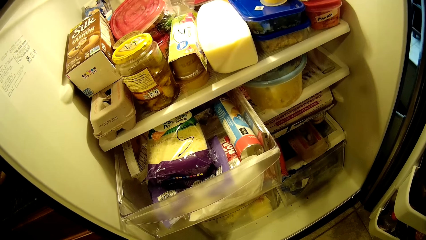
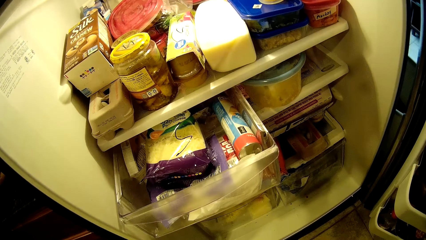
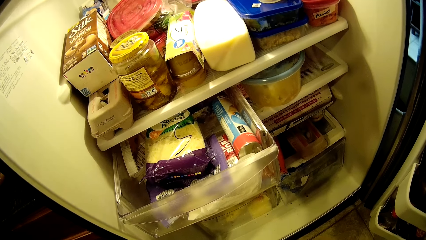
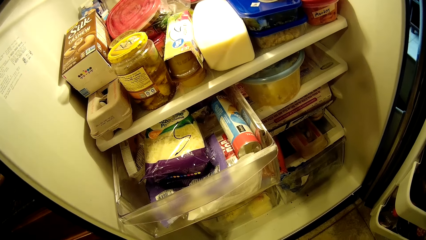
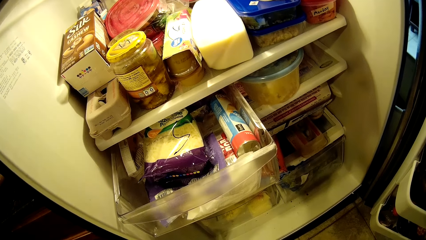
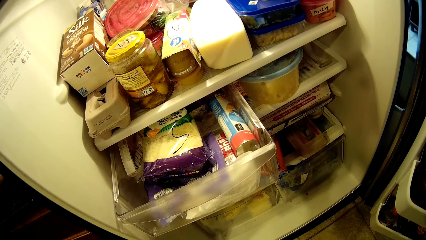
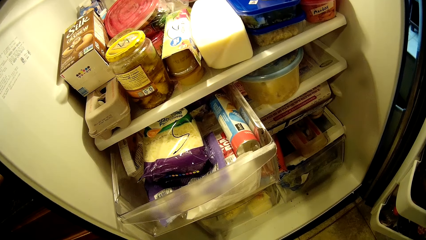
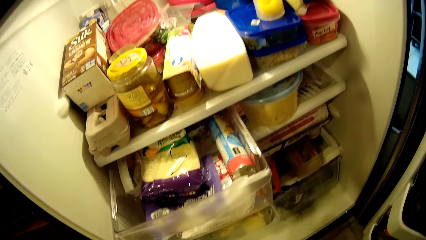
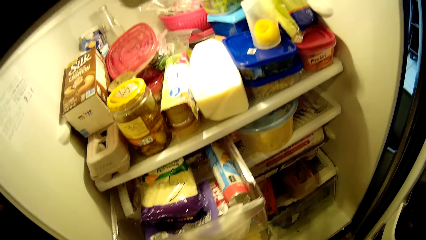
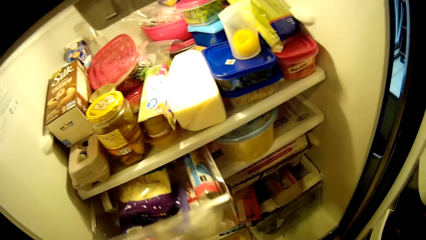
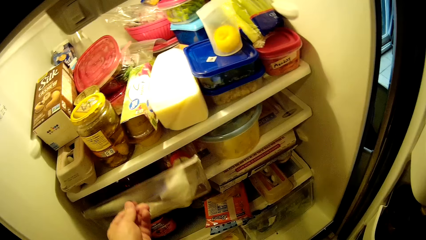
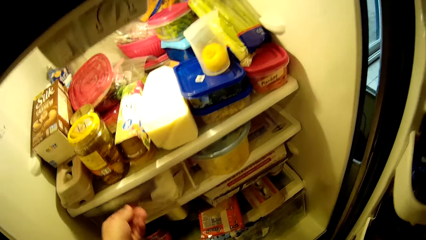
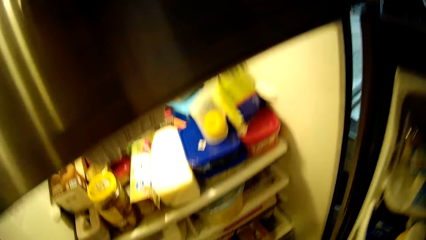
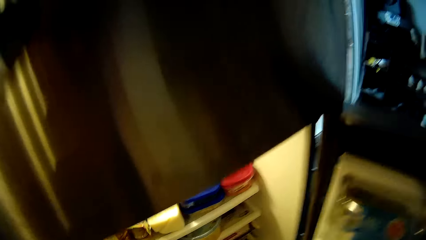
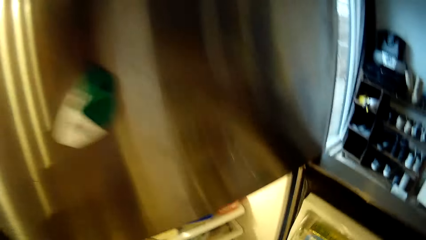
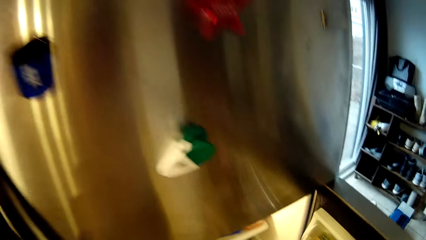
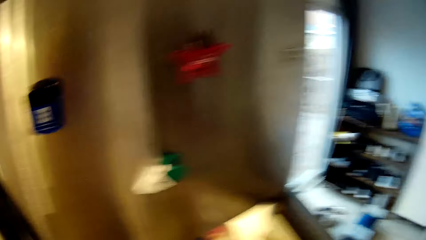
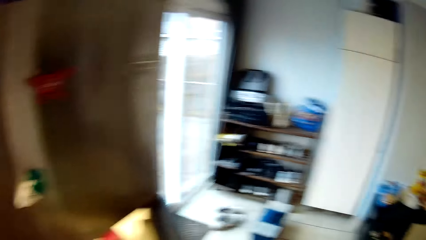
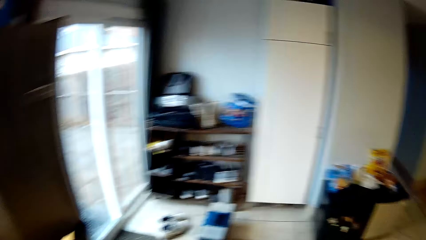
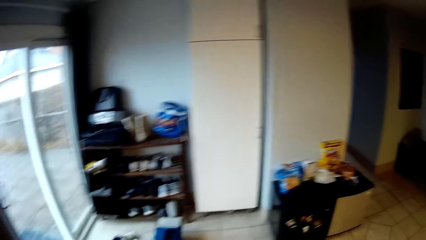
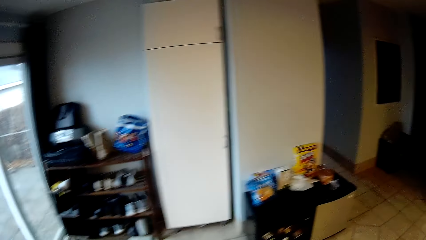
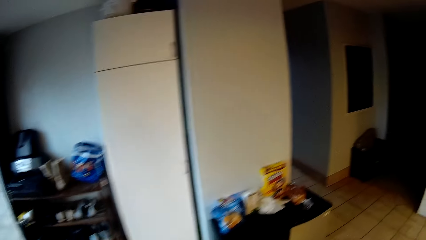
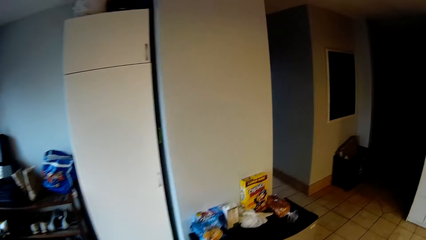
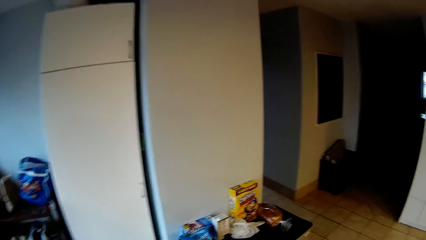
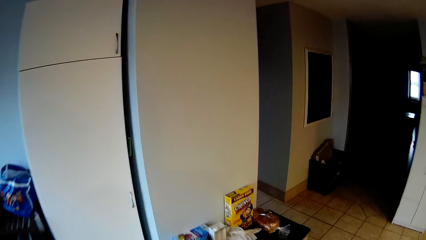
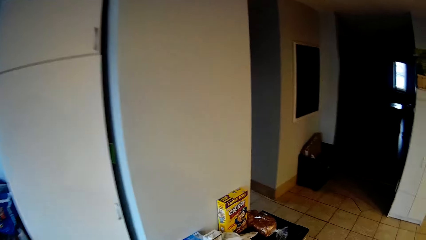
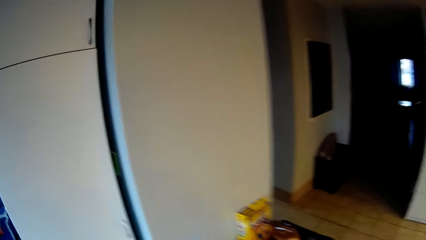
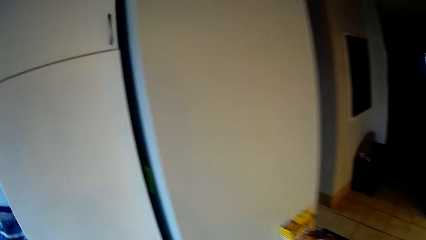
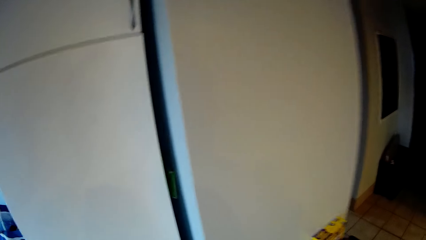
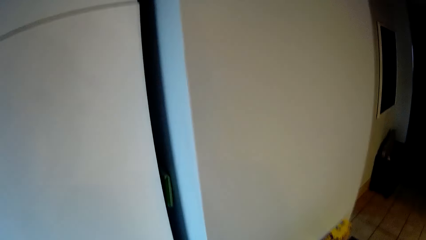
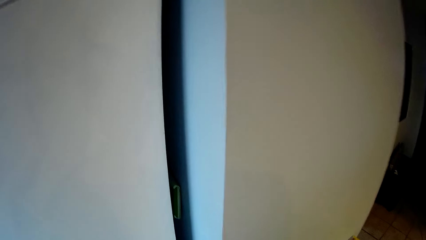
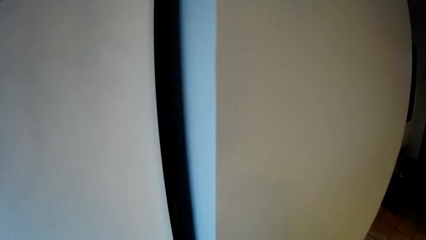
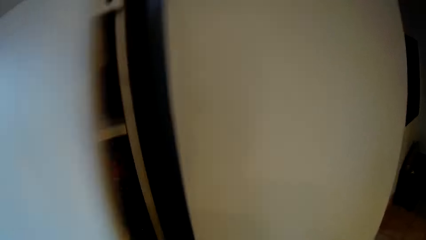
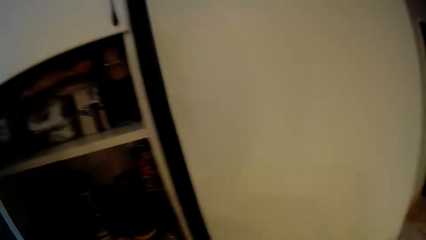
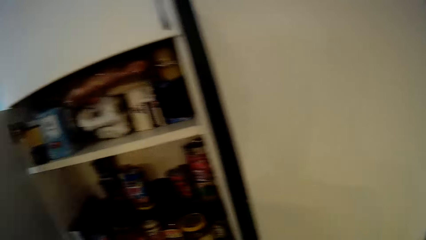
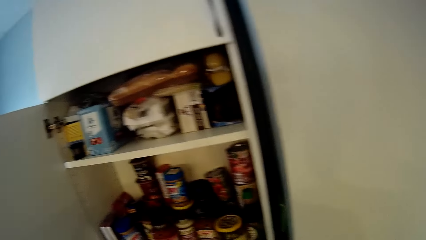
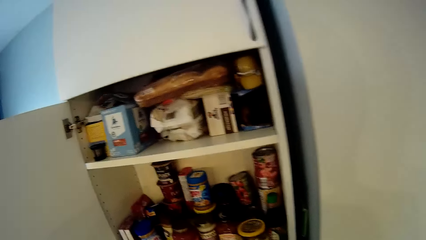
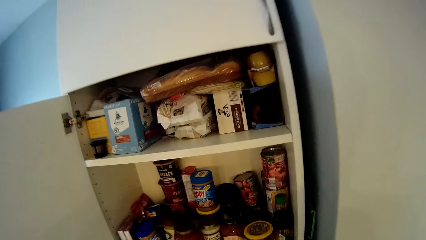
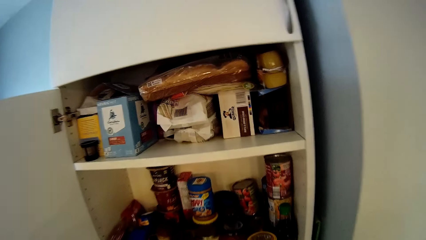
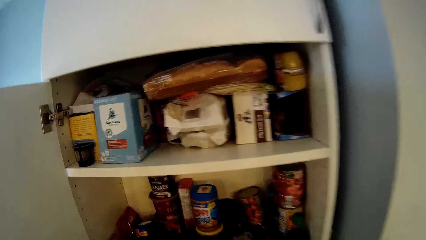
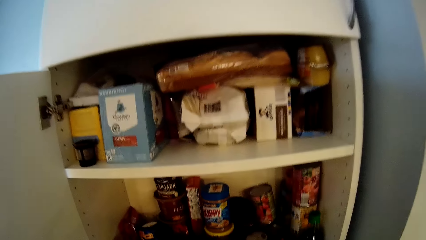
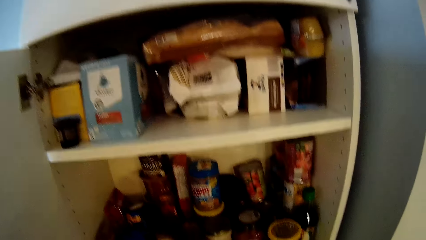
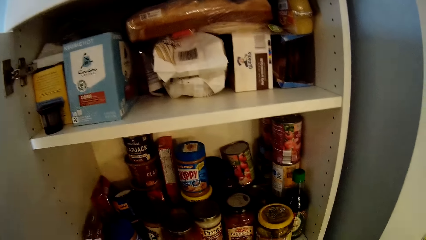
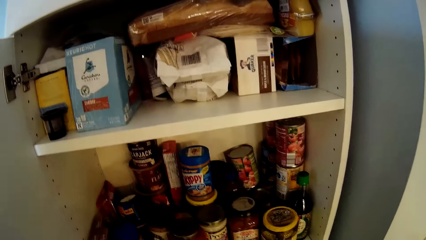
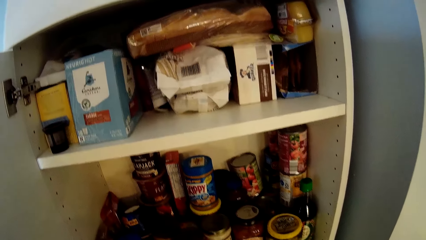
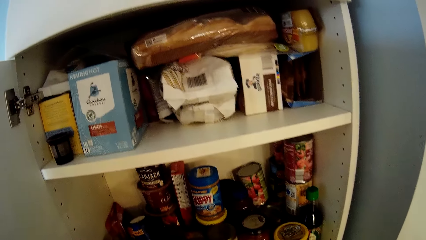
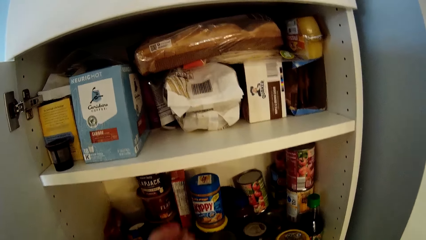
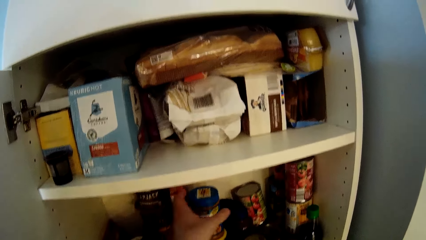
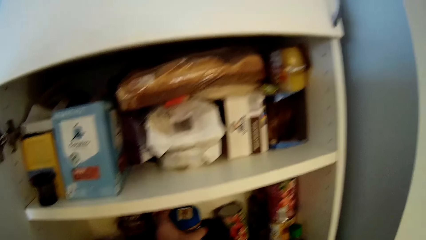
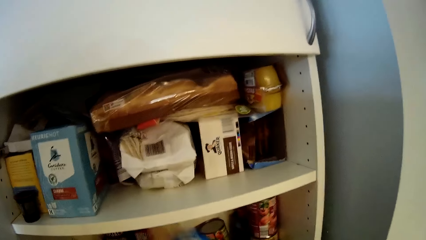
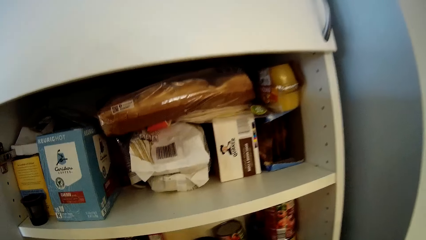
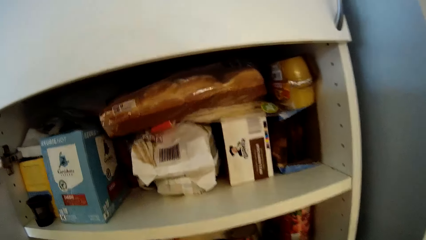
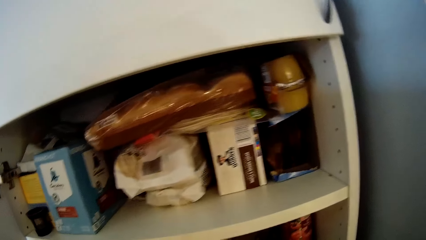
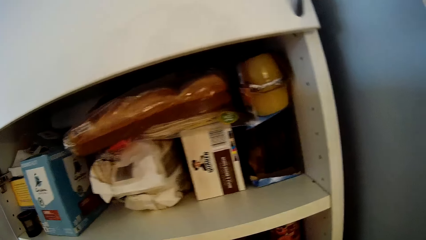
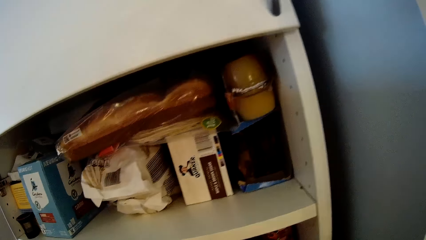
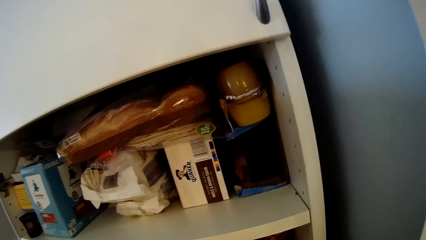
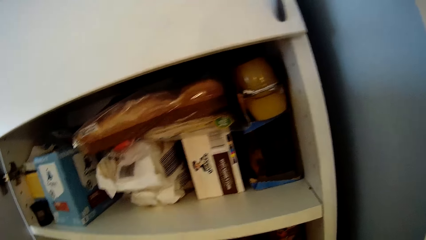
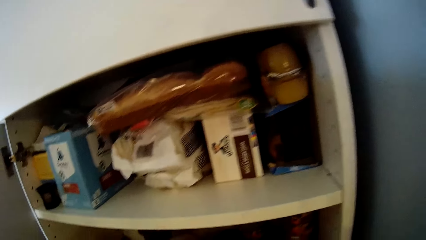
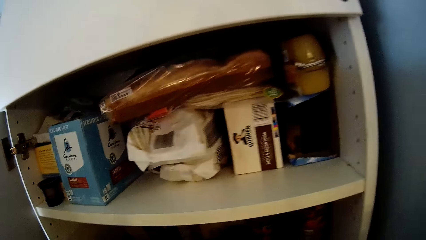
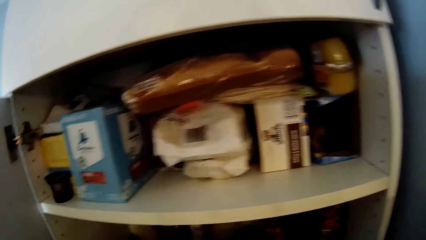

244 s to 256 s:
The camera wearer closes the fridge drawer. They close the fridge. They walk on the floor. They open the fridge. They pick up a container in the fridge.

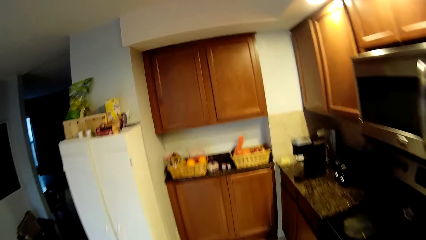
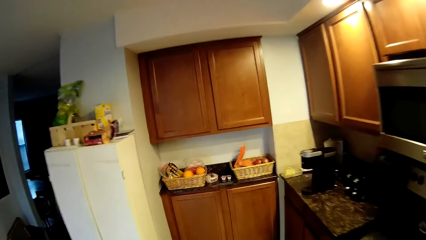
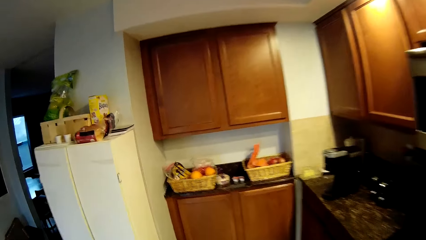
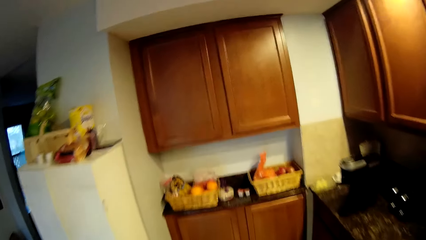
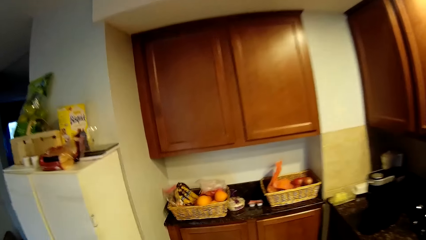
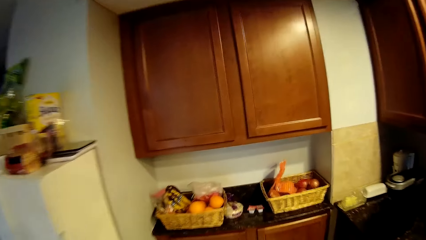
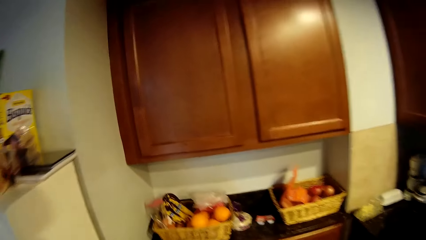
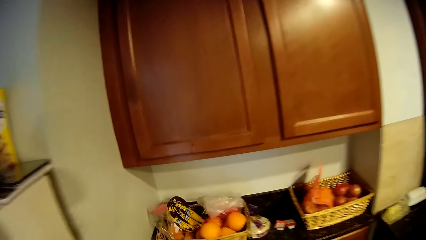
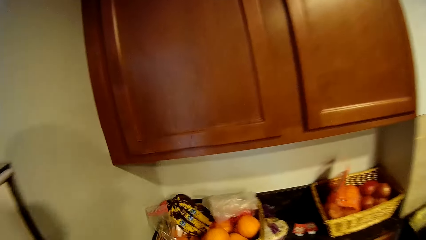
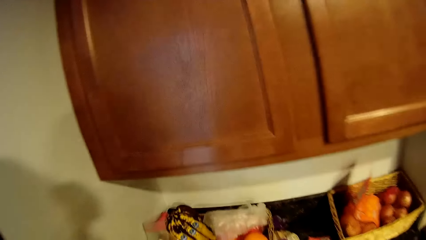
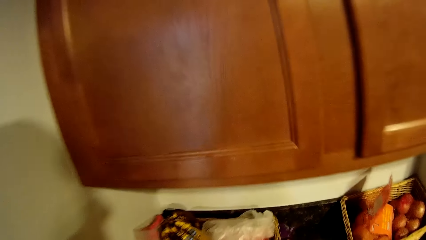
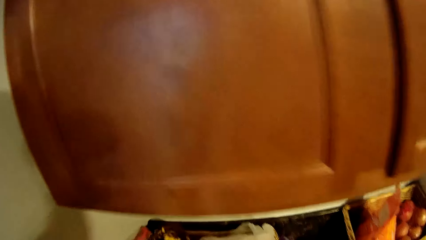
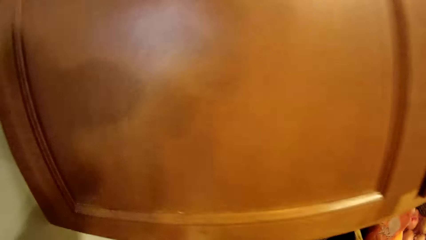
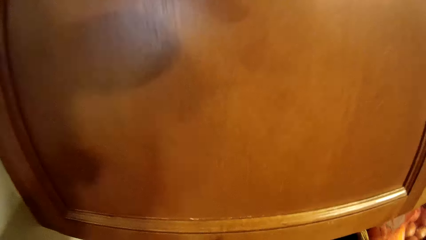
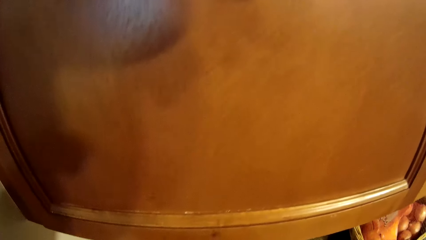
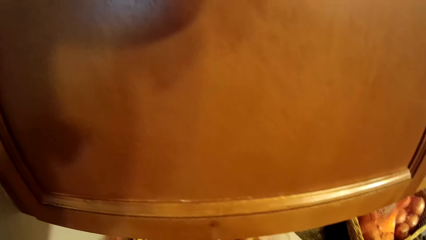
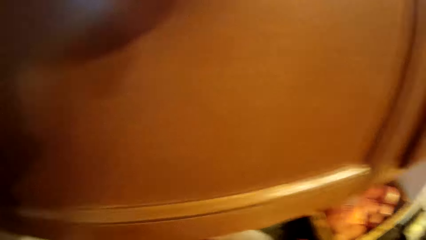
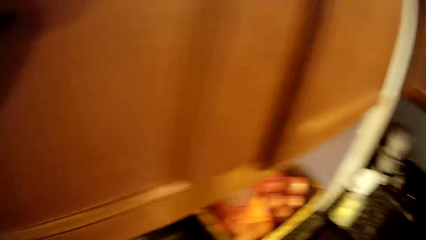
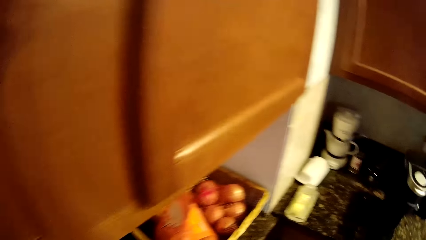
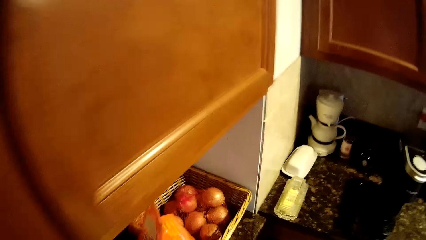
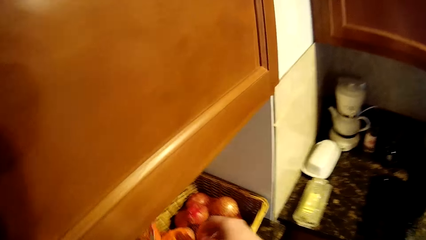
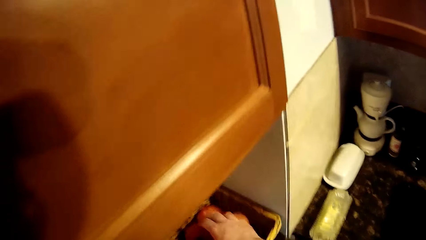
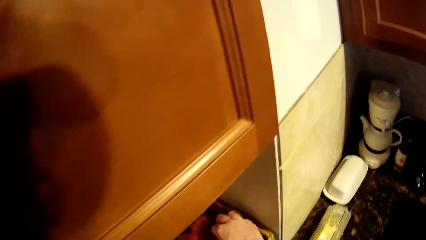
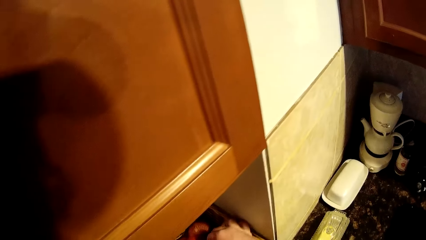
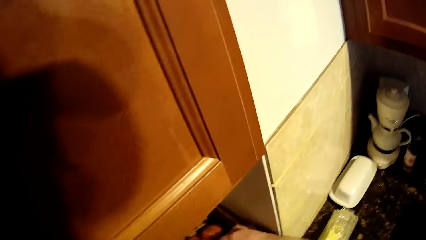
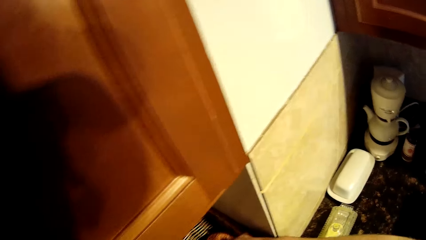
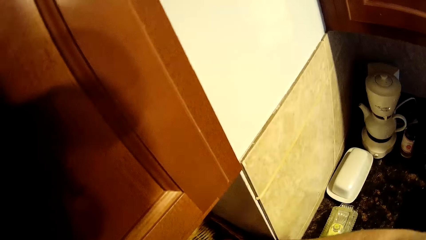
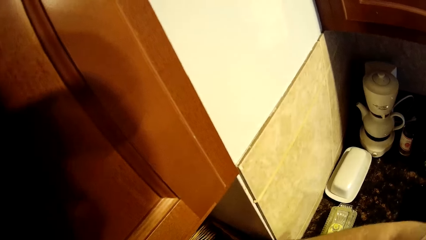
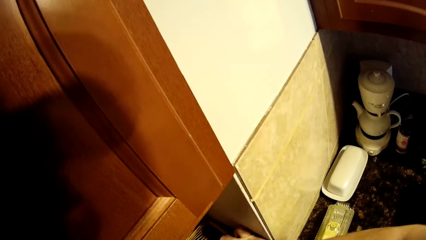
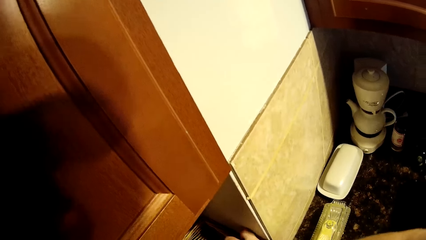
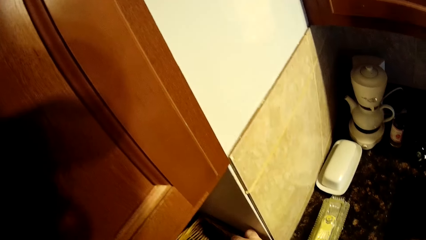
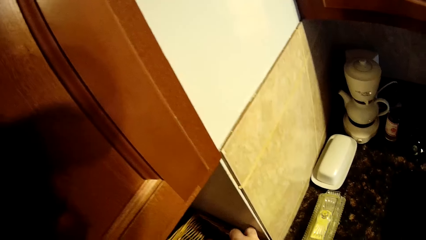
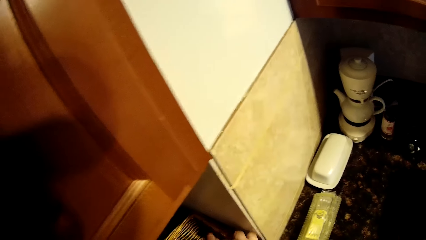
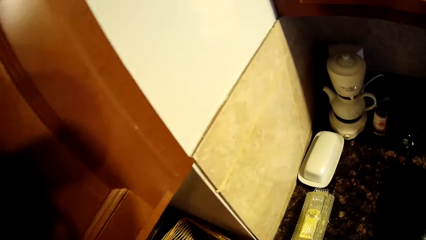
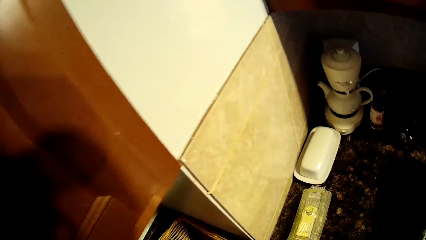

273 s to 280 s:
The camera wearer picks up an orange. They pick up an onion in the basket on the countertop.
